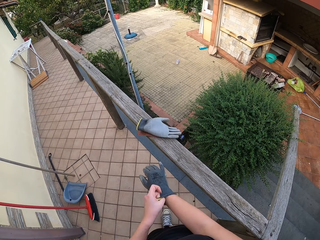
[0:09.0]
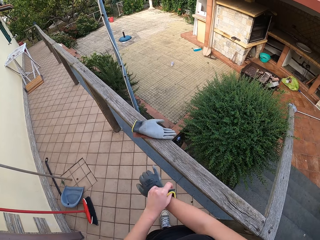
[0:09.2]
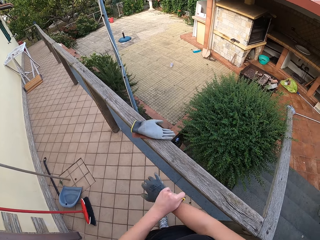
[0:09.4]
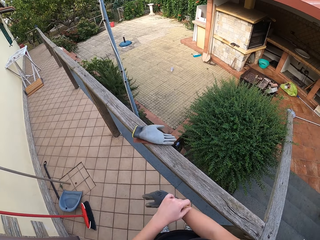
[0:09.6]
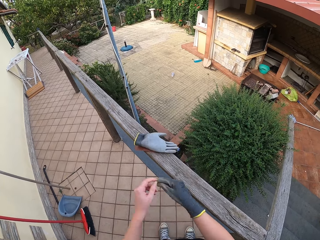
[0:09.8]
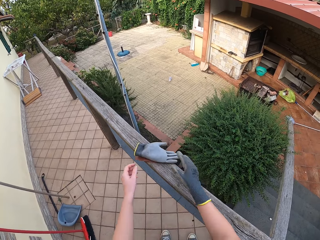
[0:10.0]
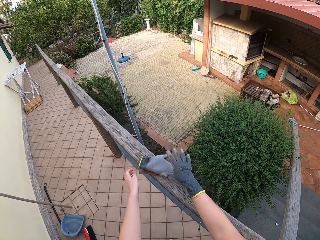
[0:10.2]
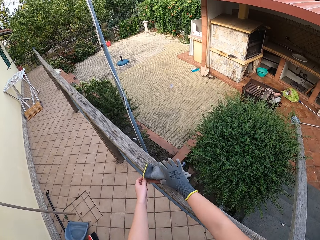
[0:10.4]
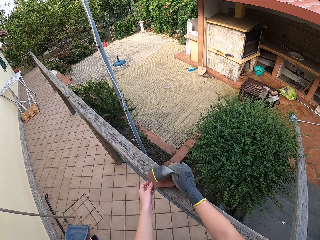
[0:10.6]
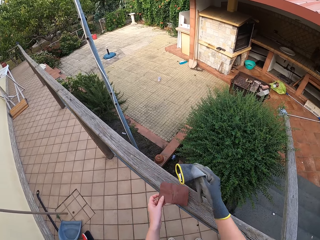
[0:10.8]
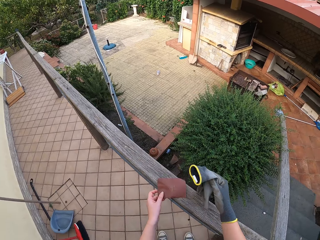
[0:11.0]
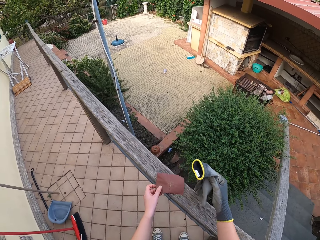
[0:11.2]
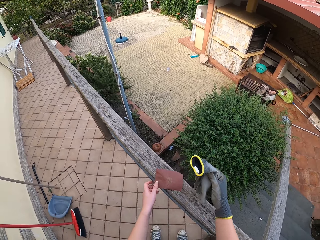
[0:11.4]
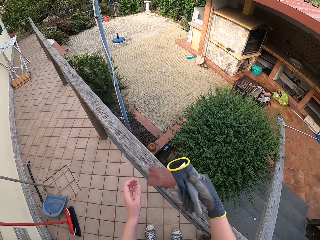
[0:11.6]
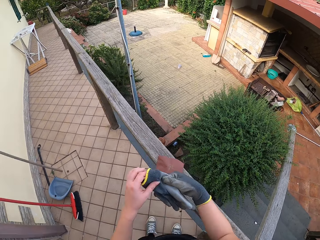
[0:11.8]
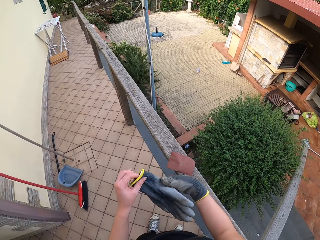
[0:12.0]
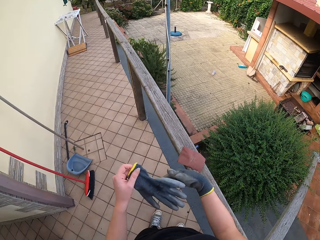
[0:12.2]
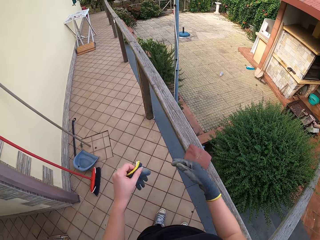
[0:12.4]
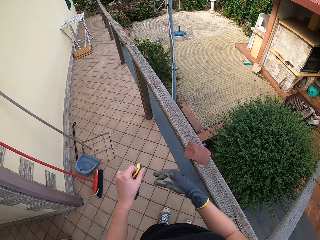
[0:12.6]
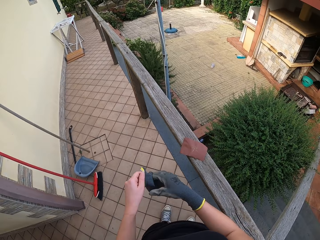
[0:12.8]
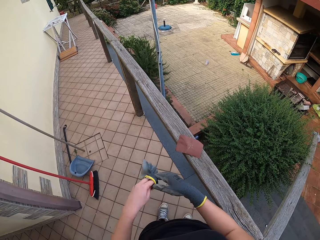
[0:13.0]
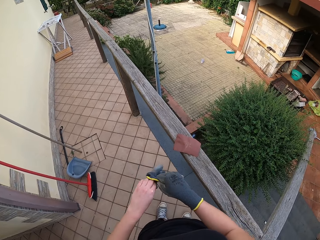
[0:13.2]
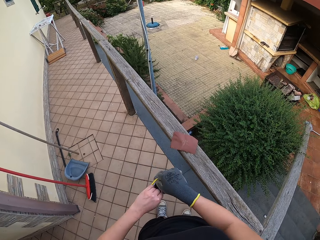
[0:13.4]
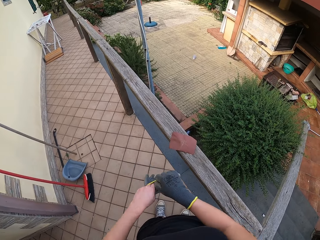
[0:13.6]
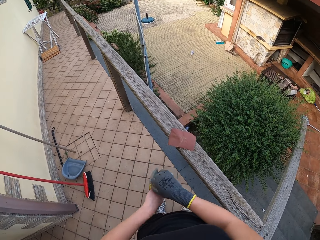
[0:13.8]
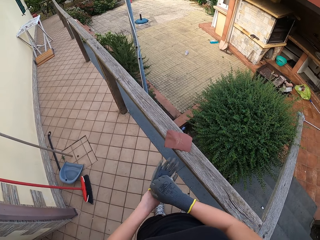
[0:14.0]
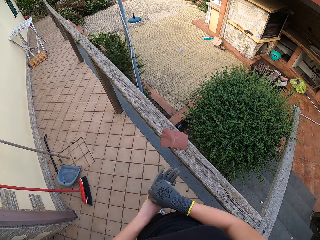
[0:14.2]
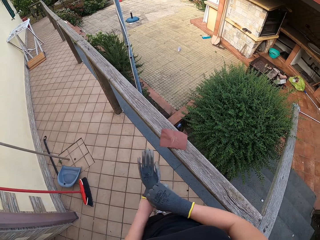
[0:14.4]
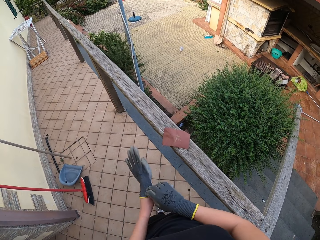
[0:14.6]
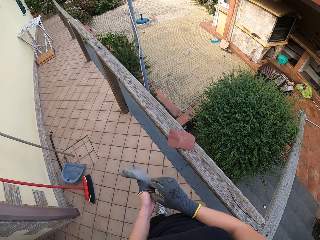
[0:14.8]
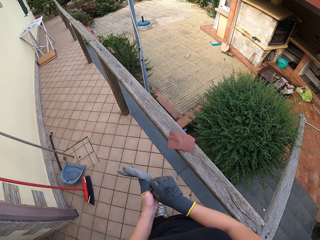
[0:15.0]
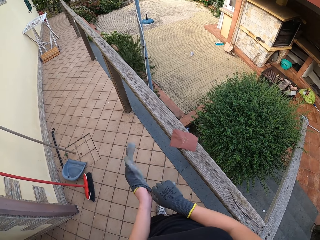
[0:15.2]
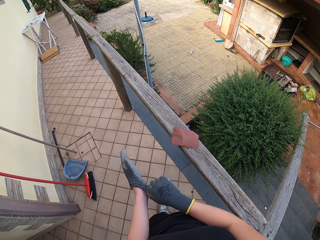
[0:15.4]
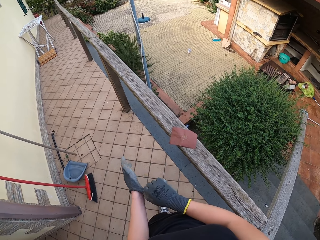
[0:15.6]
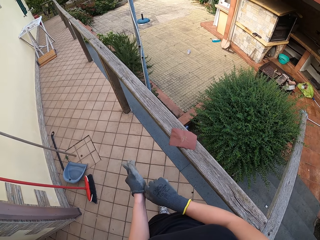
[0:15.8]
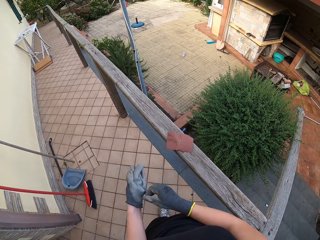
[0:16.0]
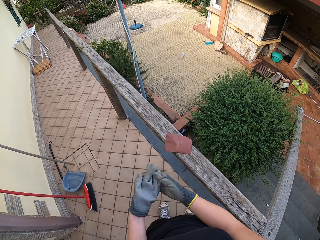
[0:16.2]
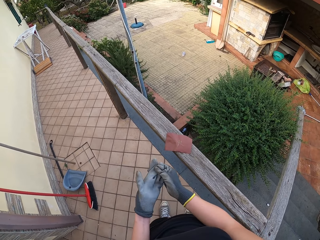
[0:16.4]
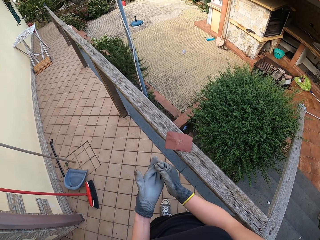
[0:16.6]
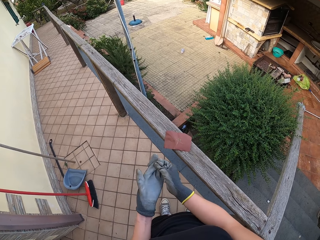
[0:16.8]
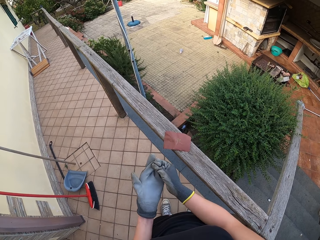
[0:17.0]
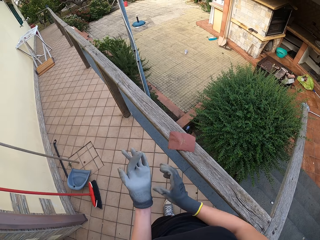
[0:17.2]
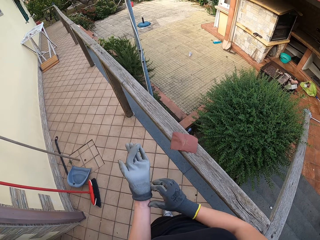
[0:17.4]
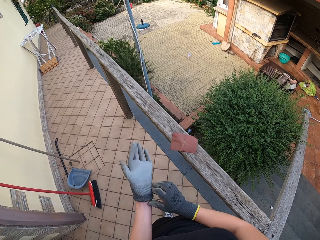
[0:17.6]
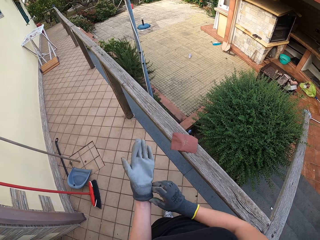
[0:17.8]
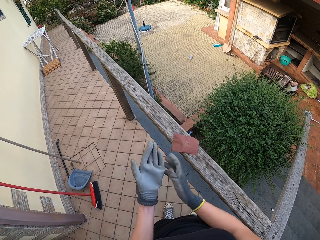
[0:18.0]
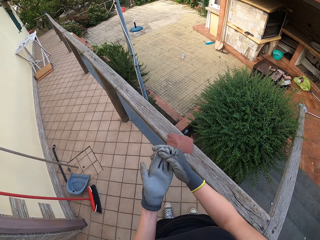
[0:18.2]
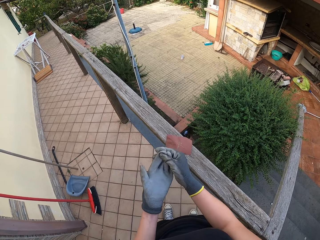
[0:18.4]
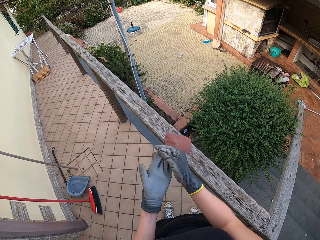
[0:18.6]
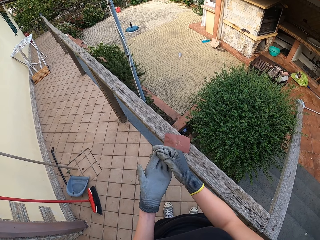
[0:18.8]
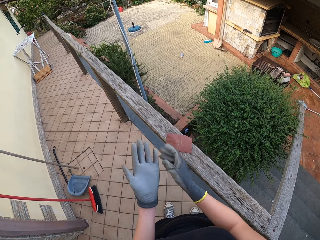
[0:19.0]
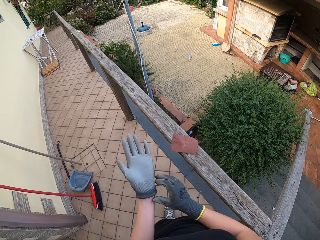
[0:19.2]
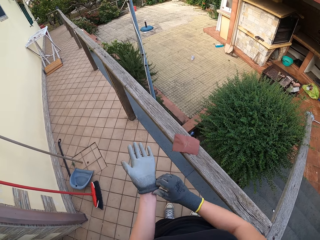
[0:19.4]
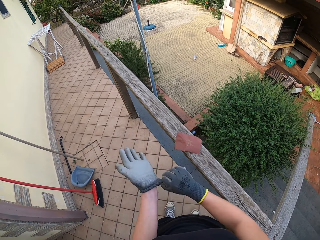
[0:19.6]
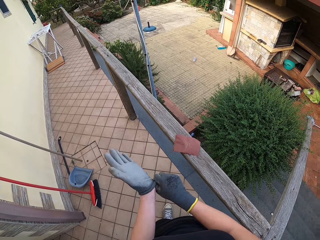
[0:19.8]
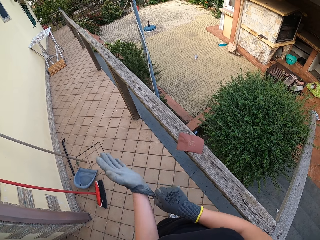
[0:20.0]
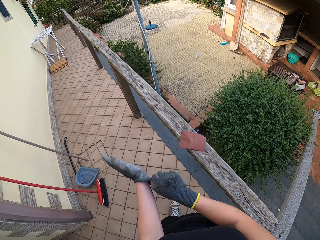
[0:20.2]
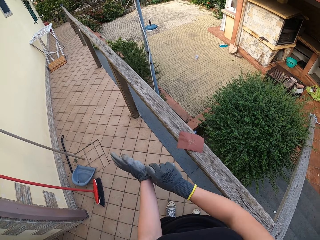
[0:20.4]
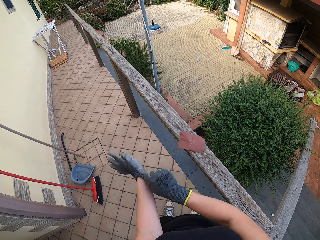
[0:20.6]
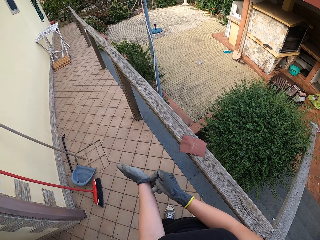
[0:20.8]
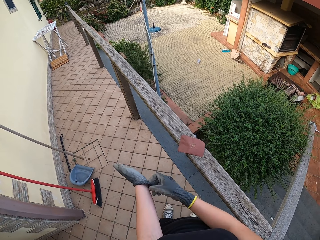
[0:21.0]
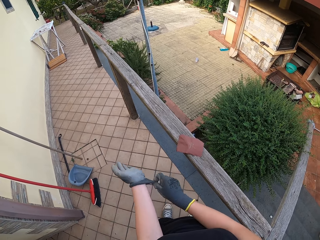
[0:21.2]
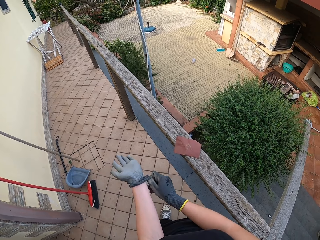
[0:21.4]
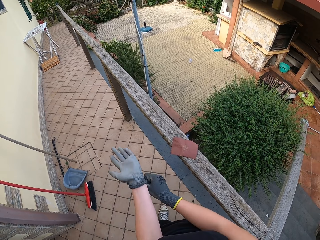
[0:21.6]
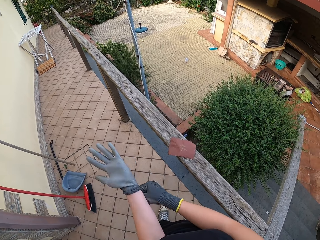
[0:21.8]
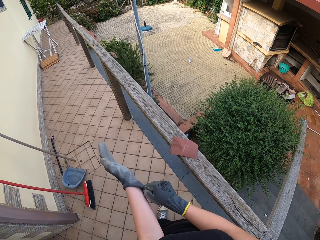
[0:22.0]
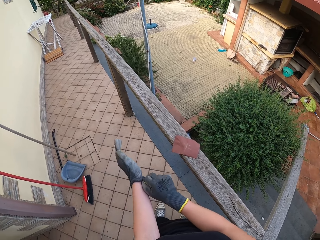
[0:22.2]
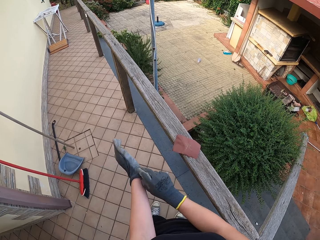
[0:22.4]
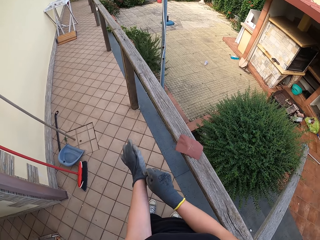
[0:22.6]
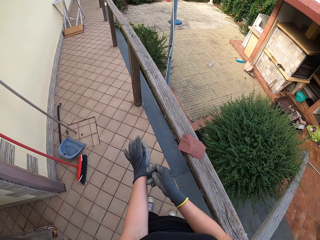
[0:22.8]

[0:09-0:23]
The camera wearer picks up a left hand glove on the wooden hand rail with her right hand. She moves a sand paper or paper file over the wooden fence with her left hand. She passes her left hand to hold the left glove. She wears the left hand glove on her left hand. She moves her right hand over the left hand glove. She moves her right hand down the left hand glove. She passes her right hand over again to the fingers of the left hand. She pulls up the left hand glove with her right hand.

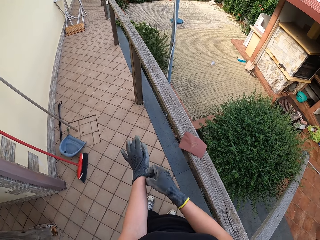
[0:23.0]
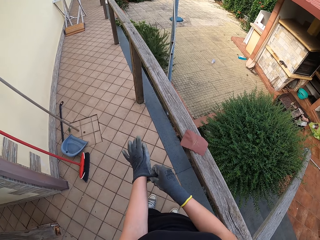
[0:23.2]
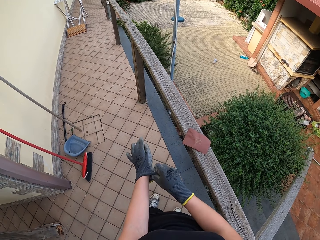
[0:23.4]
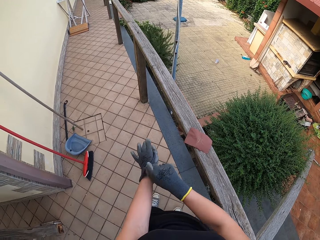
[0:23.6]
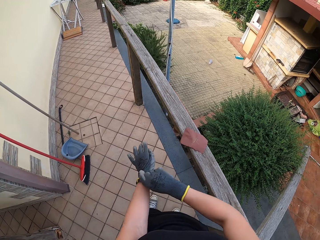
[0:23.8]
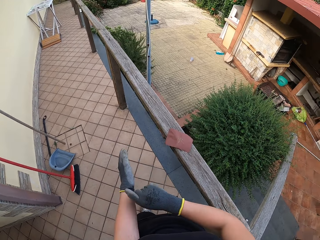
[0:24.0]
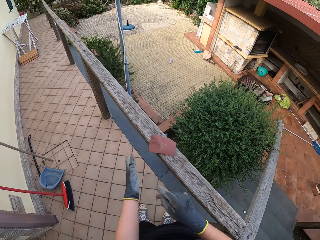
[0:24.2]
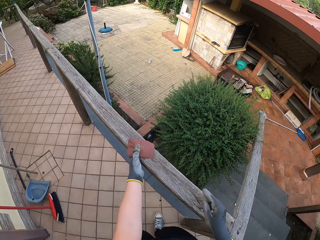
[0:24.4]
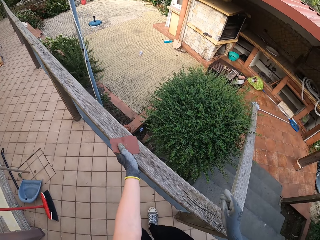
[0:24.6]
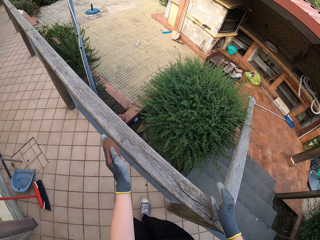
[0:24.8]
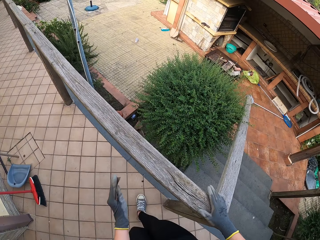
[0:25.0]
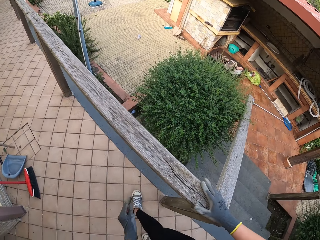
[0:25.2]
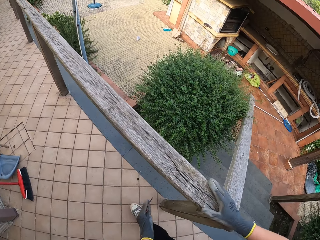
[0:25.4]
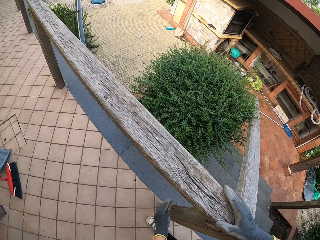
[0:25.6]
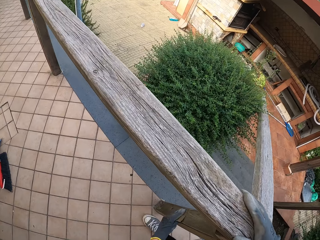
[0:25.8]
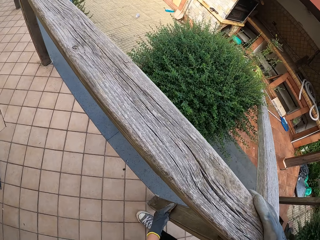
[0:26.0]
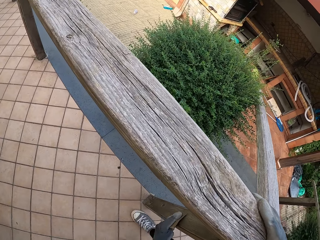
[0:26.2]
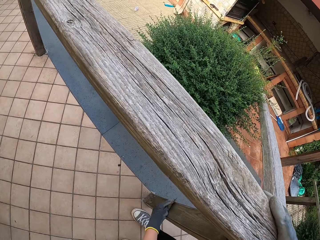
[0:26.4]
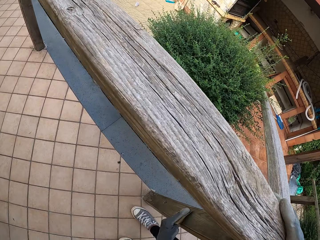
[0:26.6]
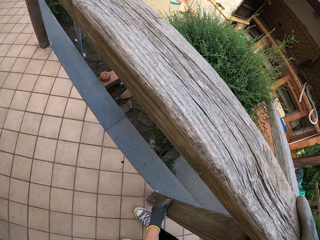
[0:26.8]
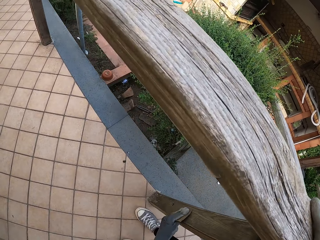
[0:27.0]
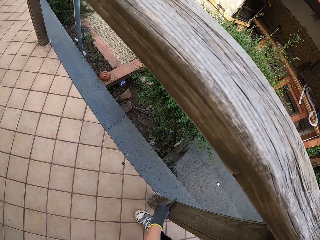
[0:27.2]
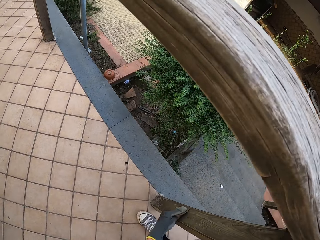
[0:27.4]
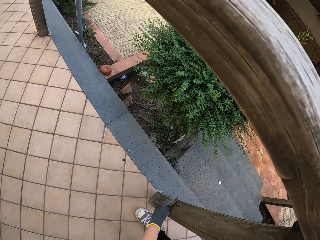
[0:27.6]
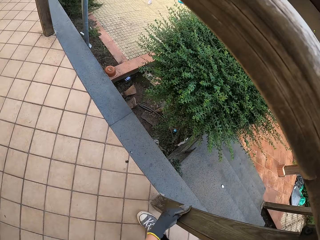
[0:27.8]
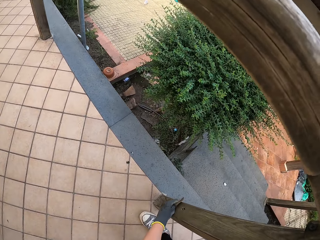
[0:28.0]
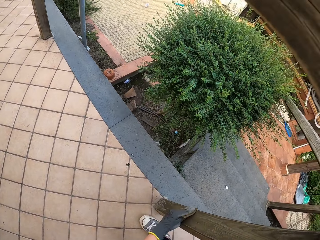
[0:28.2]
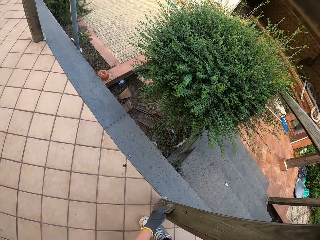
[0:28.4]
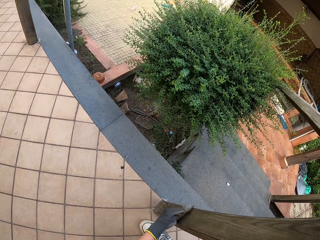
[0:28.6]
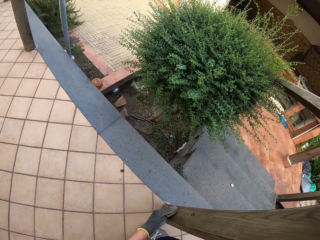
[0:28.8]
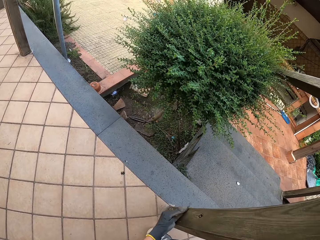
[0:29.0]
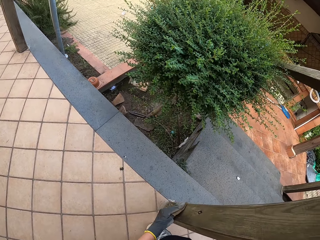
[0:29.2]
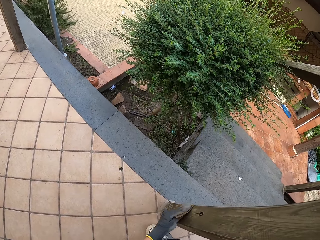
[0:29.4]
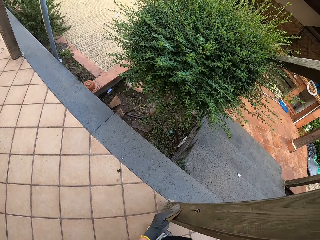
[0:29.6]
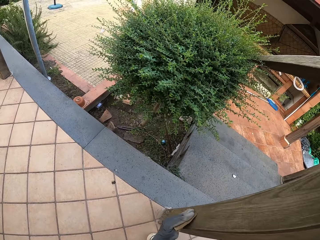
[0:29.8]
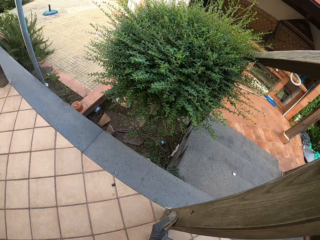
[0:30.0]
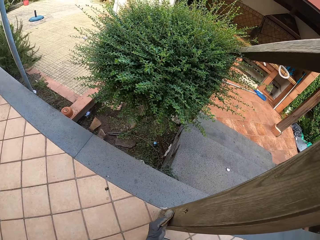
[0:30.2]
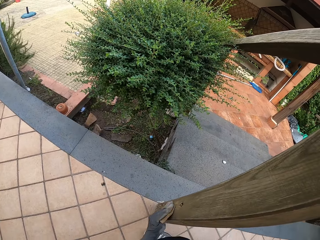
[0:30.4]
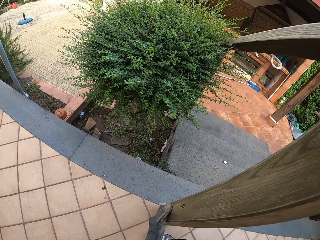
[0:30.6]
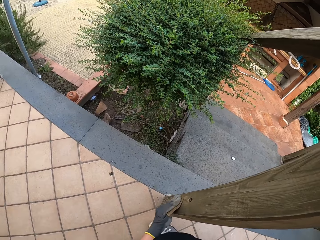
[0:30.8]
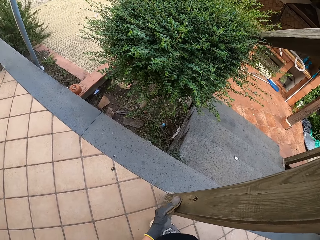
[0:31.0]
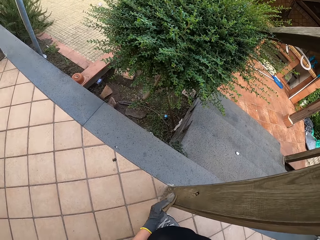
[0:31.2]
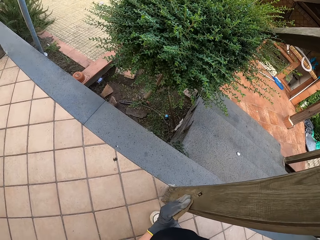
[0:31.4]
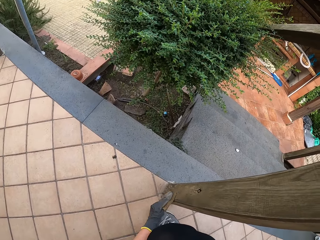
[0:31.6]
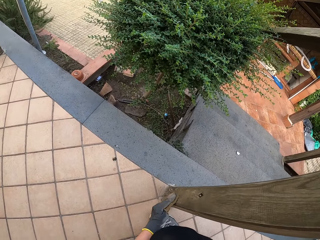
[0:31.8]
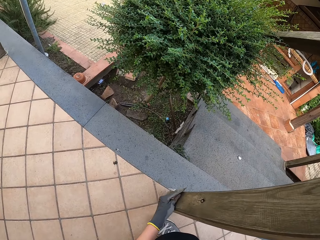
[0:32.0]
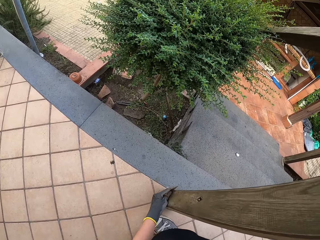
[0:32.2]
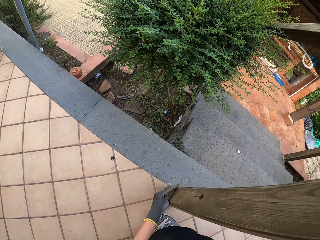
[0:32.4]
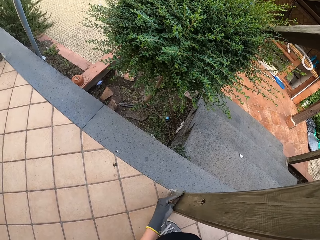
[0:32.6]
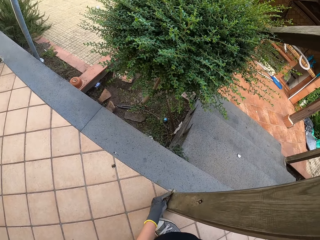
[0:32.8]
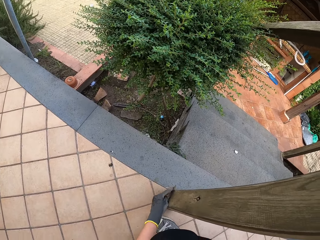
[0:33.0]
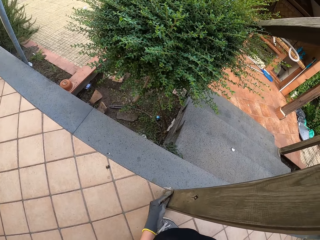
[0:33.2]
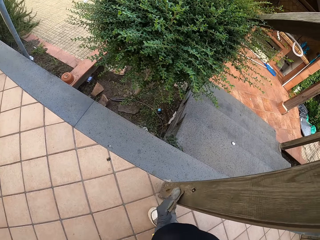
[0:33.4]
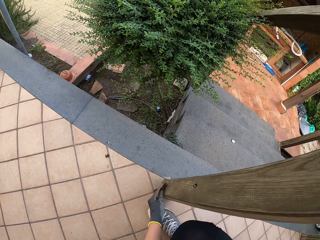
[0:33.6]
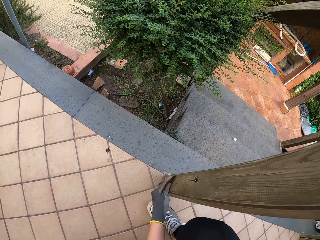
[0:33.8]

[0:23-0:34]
The camera wearer picks the sand paper or paper file from the wooden fence with her left hand. She places her right hand on the wooden hand rail. She files the wooden hand rail with the paper file. She moves her head down to where she is scrubbing.
